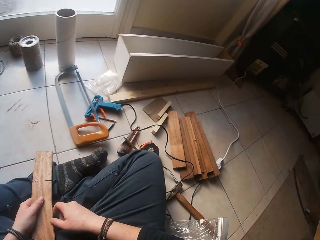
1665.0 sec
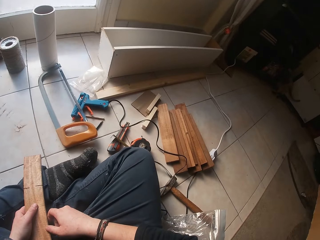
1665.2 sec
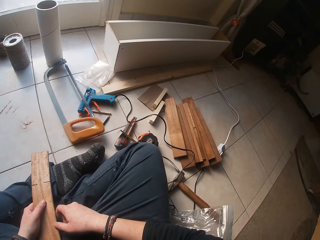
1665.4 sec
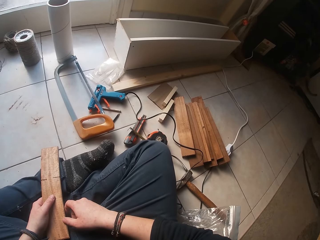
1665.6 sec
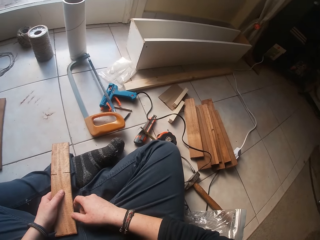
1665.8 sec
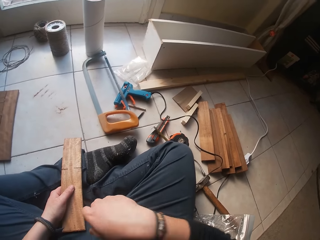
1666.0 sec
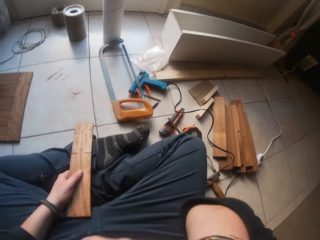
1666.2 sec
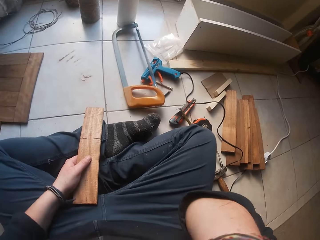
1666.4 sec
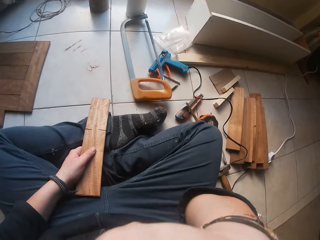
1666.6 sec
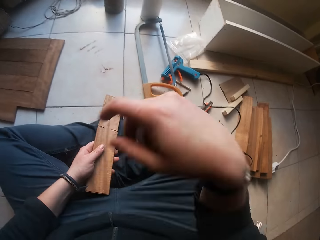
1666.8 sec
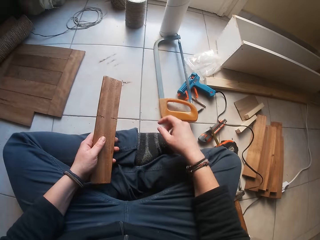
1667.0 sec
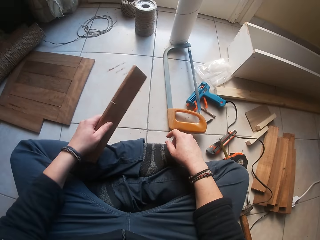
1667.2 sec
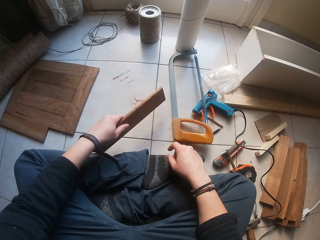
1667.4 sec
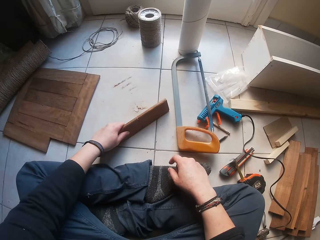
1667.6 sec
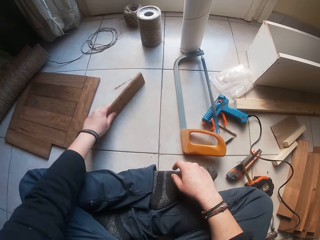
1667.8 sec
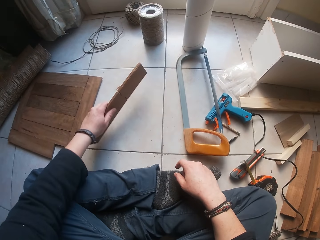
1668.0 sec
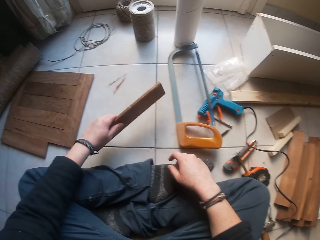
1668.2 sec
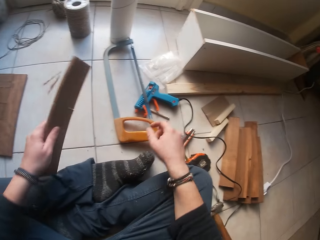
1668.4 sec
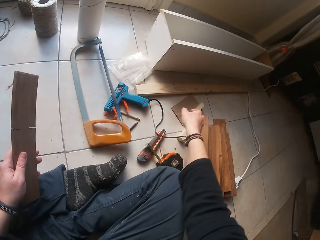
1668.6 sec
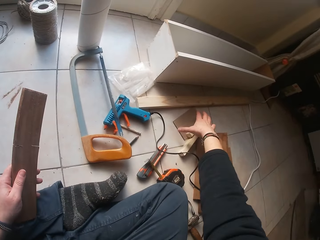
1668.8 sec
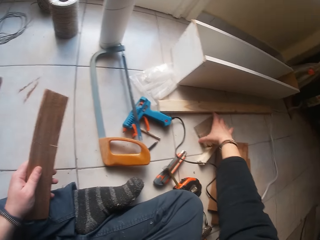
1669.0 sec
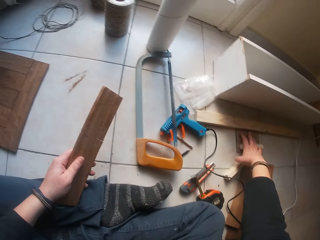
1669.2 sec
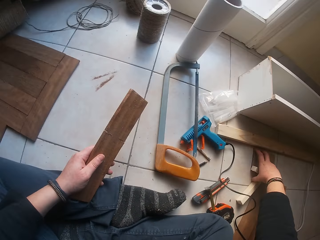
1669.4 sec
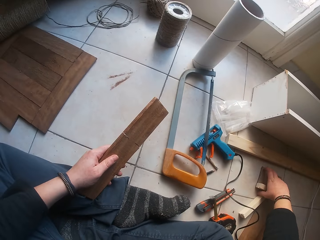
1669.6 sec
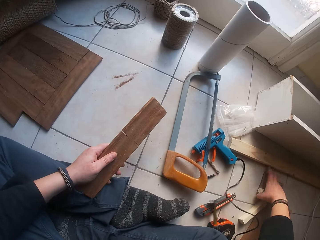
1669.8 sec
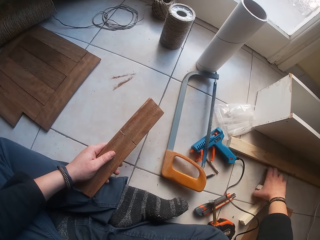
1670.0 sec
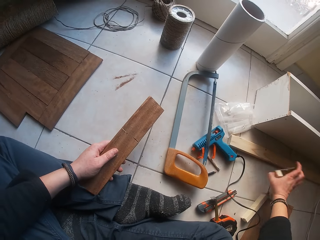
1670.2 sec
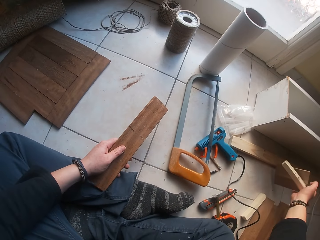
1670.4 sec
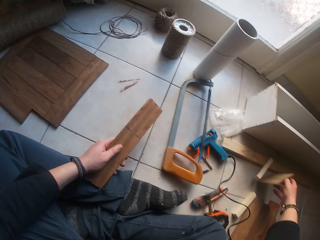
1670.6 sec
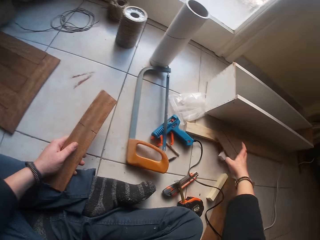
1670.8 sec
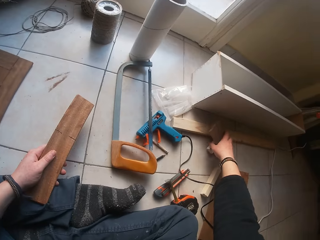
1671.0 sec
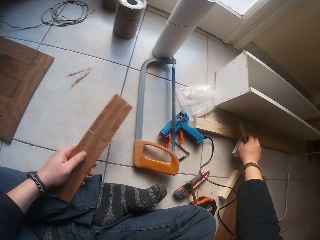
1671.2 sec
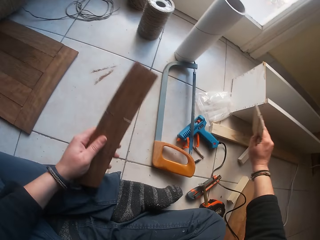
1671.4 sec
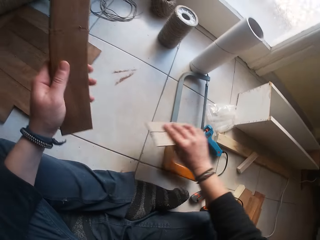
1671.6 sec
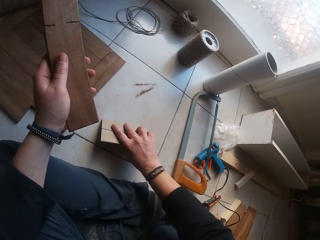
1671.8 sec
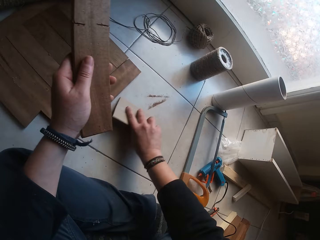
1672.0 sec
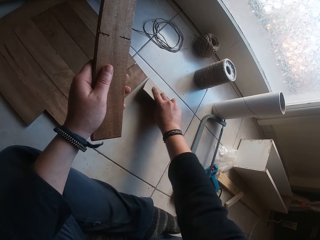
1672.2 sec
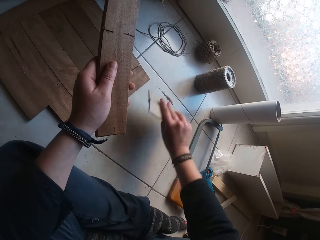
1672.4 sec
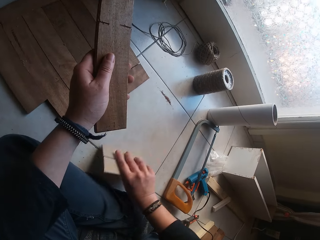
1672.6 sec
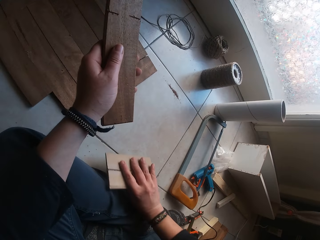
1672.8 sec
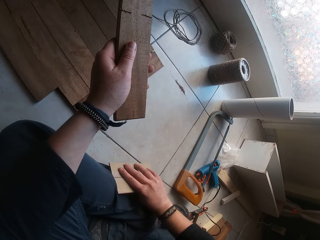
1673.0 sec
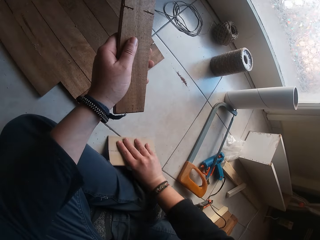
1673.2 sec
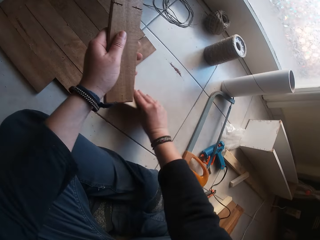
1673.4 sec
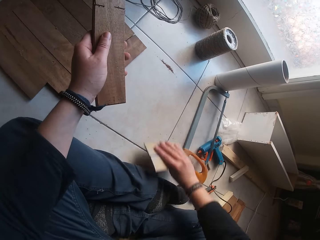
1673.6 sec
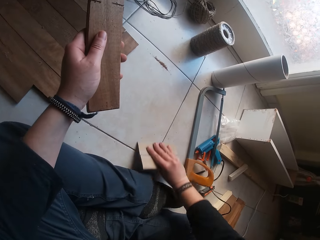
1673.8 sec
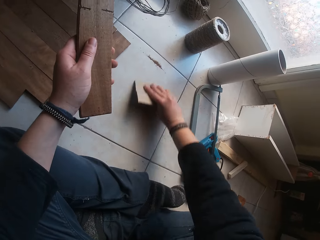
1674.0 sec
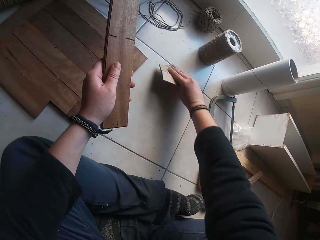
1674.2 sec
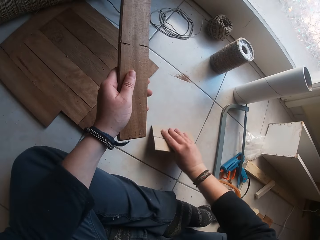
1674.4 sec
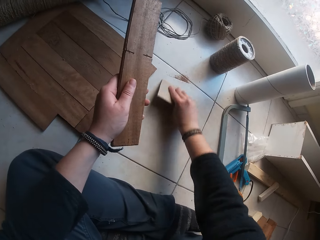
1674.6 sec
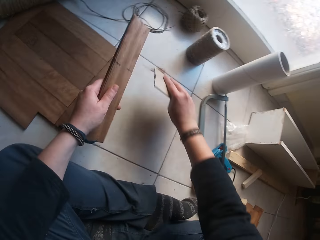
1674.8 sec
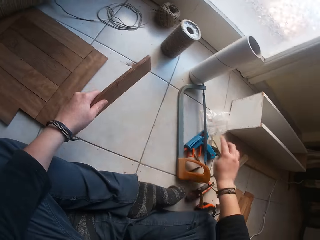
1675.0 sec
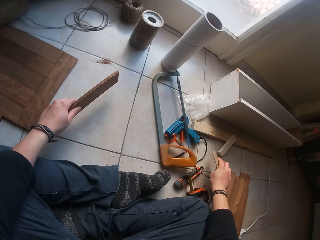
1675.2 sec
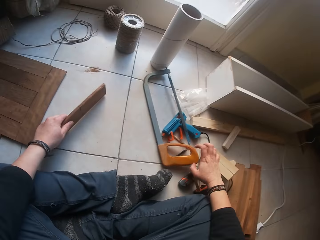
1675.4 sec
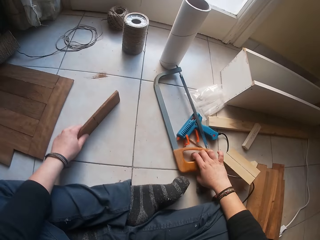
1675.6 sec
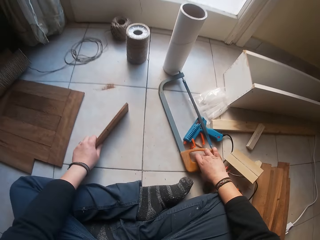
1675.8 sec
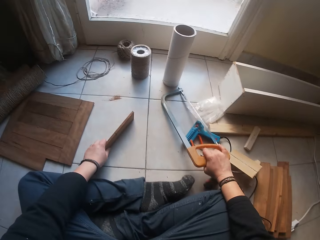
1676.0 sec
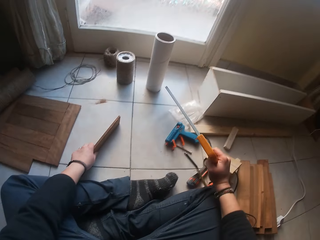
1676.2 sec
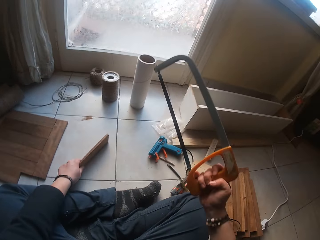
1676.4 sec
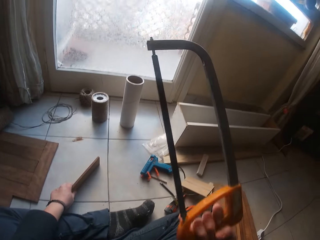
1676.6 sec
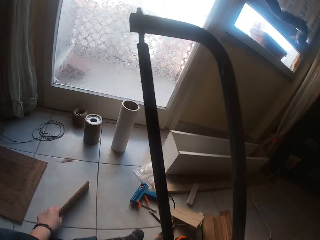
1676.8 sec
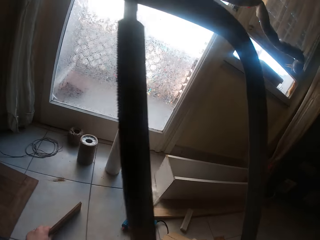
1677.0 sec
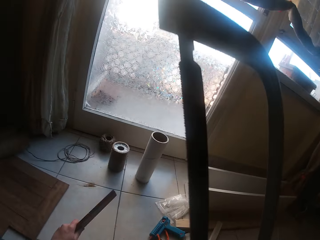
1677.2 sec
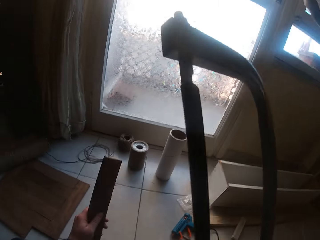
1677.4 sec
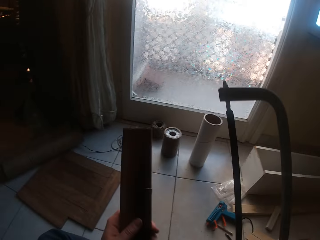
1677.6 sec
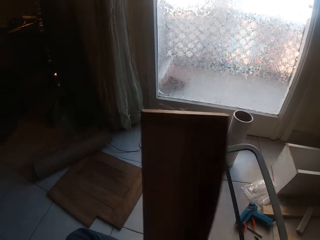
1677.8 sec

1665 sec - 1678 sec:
The camera wearer flips the wood in her hands. She cleans her face with her right hand. She puts her right hand in her mouth. She sweeps wood crumbs on the floor with the wood in her left hand. She puts the wood on the floor. She picks up a carton or another wood on the floor with her right hand. She sweeps wood crumbs on the floor with the carton in her right hand. She puts the wood on the floor. She rubs the wood on the ground. She drops the carton on the floor with her right hand. She picks up the hacksaw on the floor with her right hand. She touches her face with her right hand.

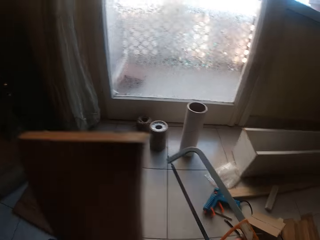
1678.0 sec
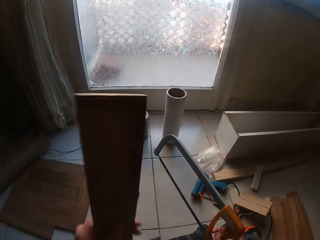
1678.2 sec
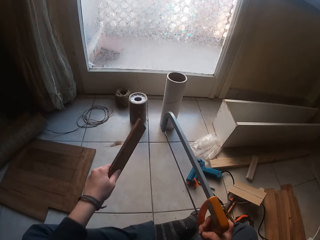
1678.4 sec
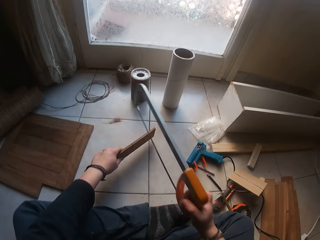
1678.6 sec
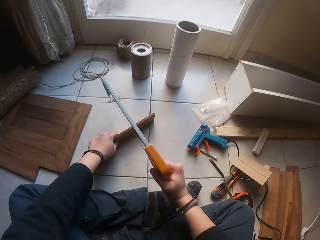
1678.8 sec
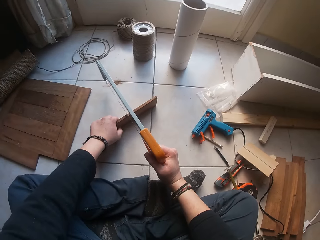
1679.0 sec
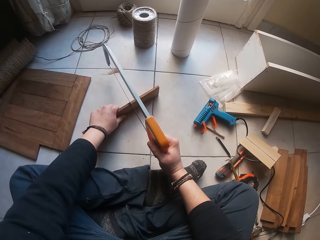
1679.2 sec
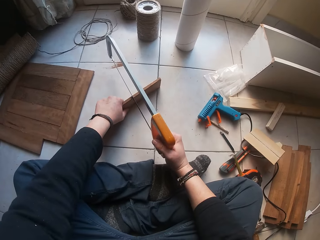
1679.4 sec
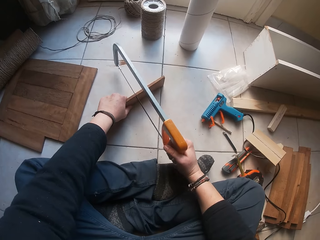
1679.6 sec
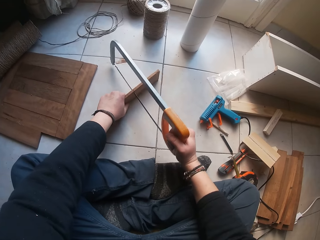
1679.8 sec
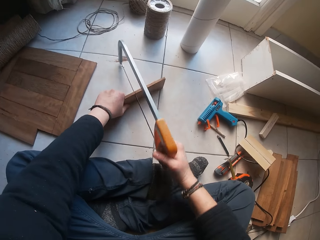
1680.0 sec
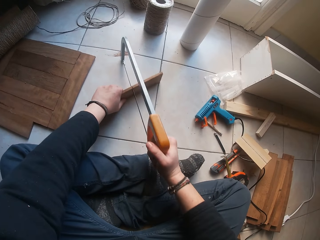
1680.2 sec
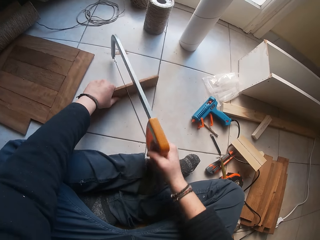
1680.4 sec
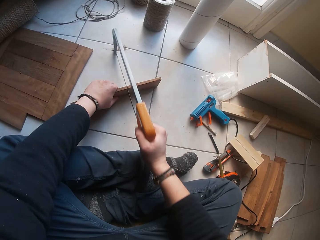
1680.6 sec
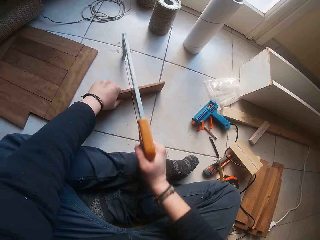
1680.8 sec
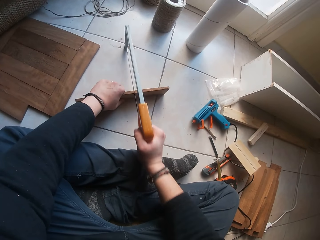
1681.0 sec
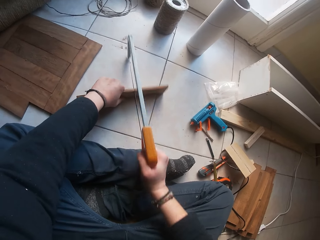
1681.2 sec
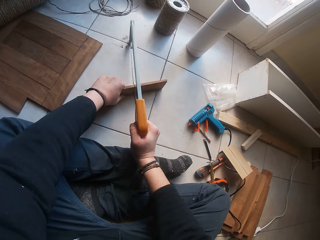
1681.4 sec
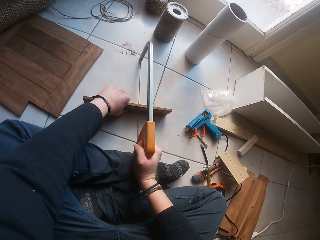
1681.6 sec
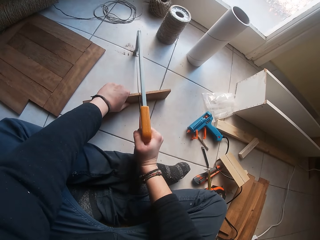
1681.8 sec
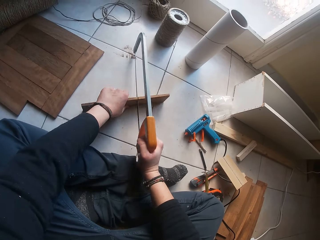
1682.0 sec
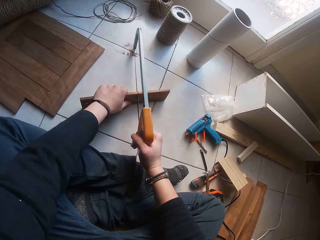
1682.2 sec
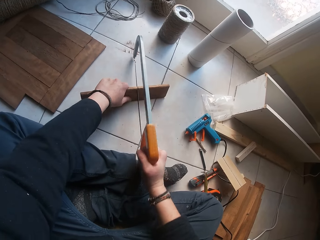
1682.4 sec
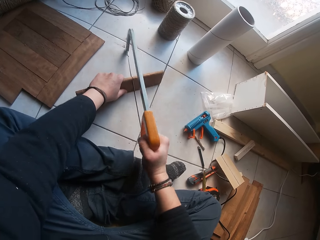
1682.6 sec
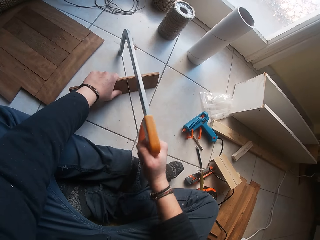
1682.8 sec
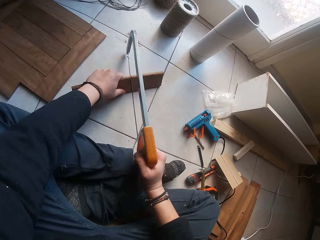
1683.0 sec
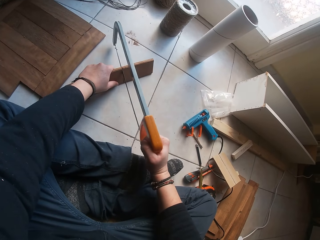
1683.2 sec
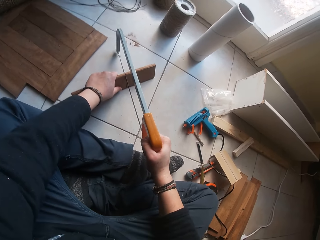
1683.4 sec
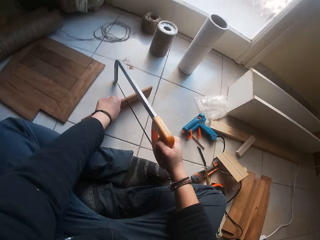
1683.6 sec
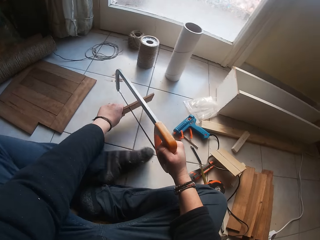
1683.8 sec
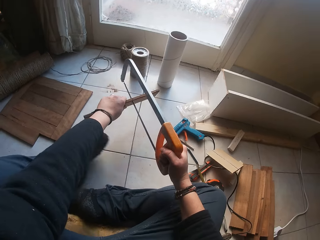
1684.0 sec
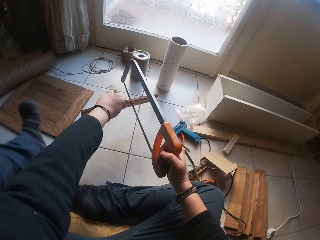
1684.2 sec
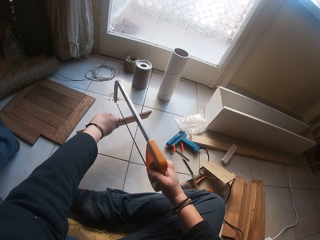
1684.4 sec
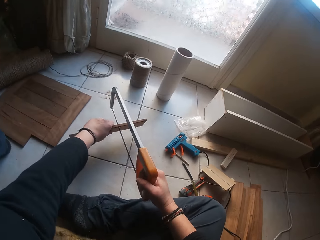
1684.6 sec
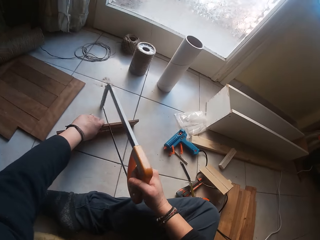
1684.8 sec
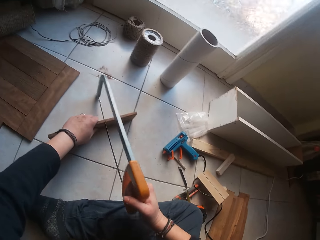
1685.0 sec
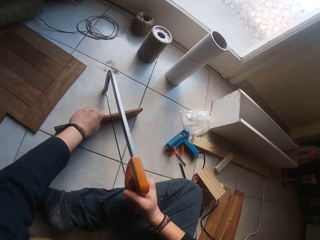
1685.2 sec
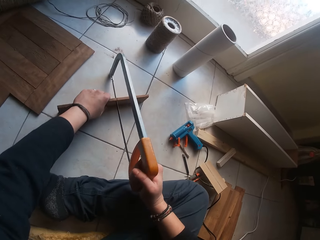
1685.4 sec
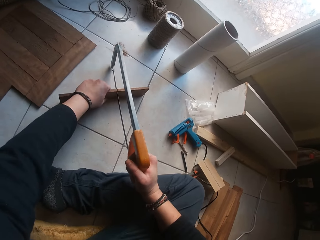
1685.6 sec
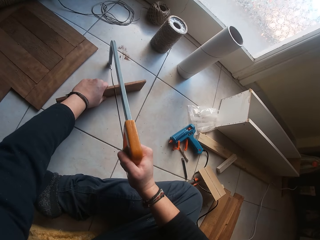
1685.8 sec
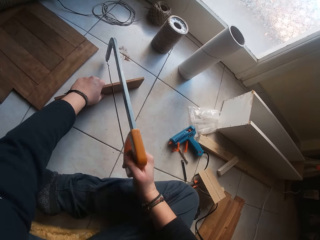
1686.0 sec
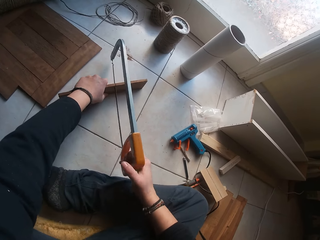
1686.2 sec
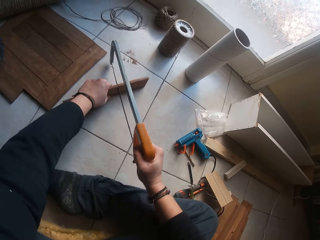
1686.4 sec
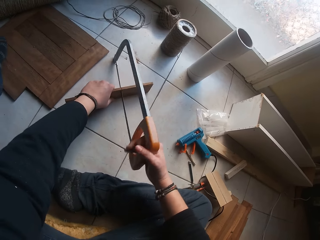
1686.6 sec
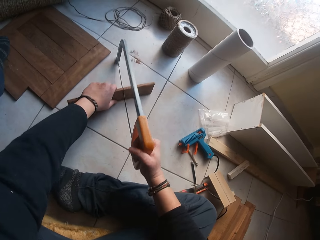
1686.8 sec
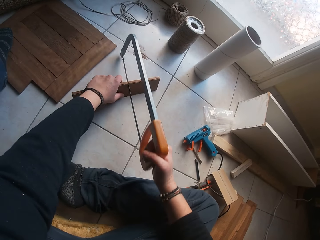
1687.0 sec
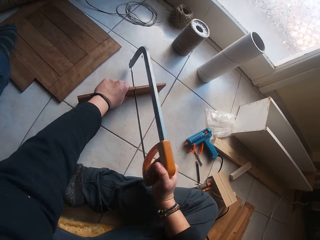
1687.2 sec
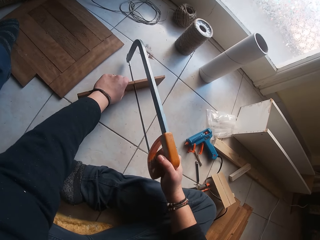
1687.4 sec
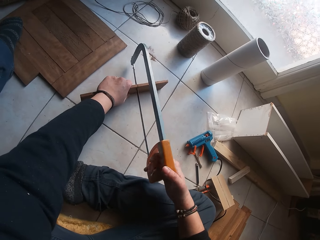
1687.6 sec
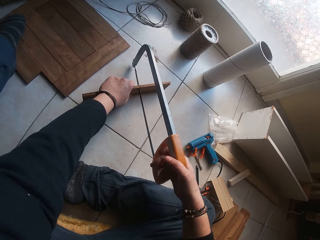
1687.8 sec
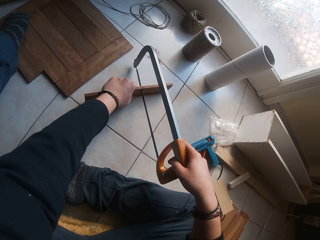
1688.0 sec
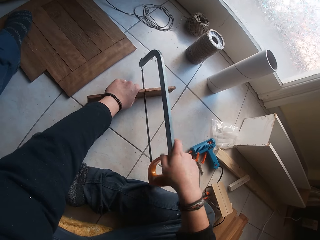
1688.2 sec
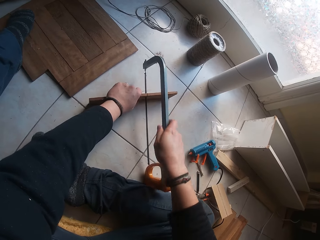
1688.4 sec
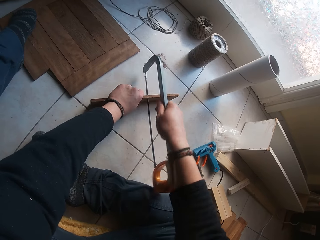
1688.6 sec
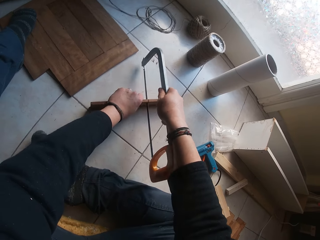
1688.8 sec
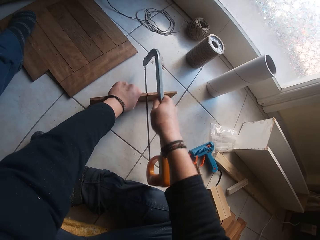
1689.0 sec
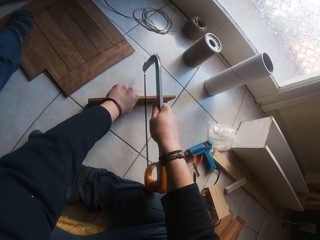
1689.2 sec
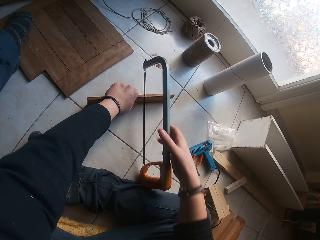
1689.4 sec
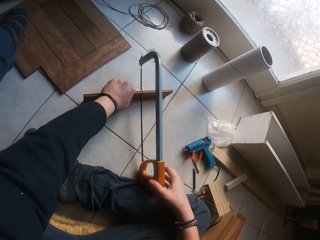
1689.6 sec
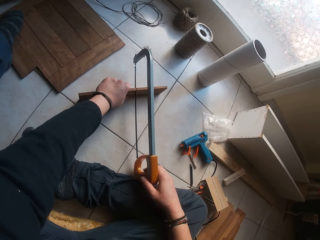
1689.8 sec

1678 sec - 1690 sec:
The camera wearer touches her face with her left hand. She places the wood on the floor with her left hand. She cuts the wood in her left hand with the hacksaw in her right hand.
